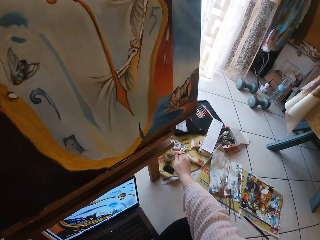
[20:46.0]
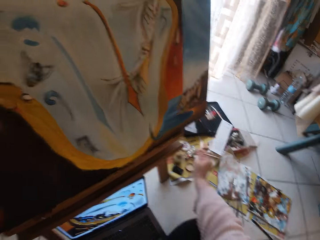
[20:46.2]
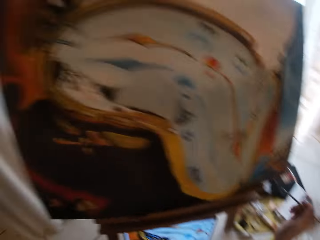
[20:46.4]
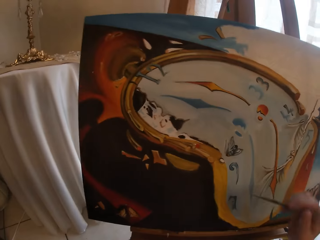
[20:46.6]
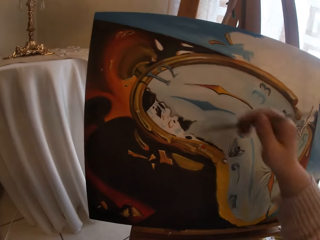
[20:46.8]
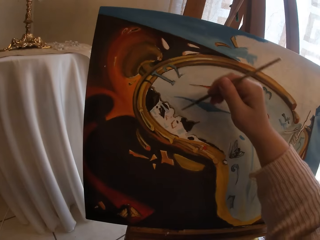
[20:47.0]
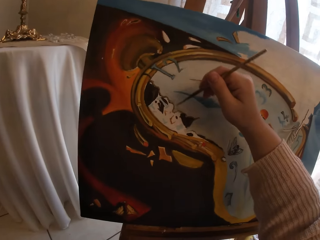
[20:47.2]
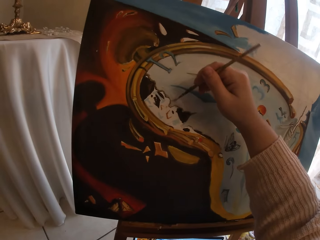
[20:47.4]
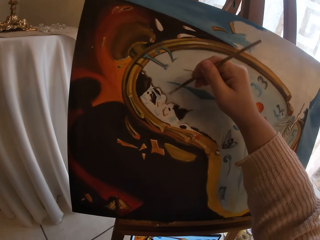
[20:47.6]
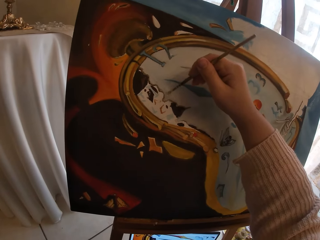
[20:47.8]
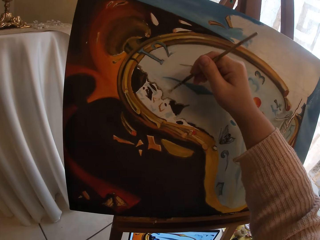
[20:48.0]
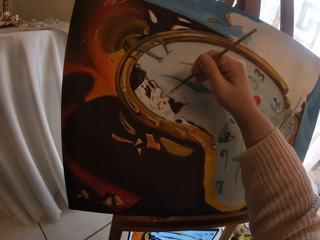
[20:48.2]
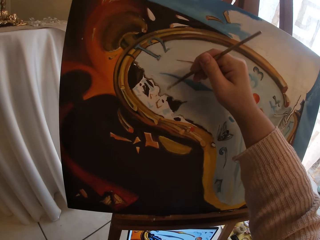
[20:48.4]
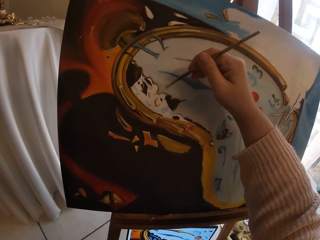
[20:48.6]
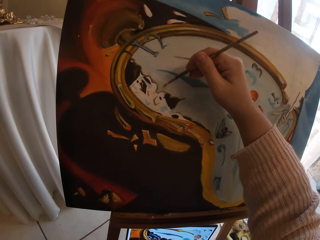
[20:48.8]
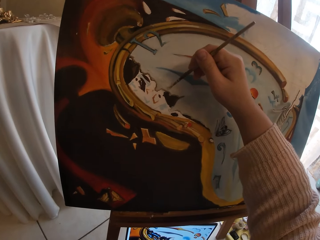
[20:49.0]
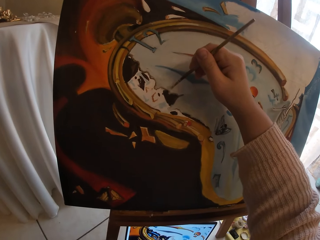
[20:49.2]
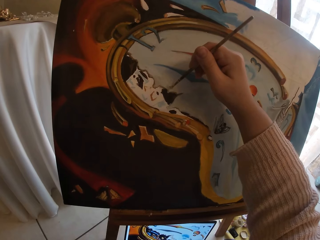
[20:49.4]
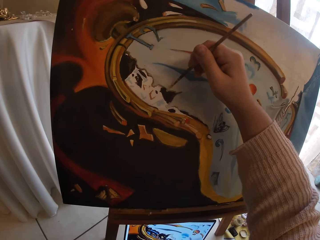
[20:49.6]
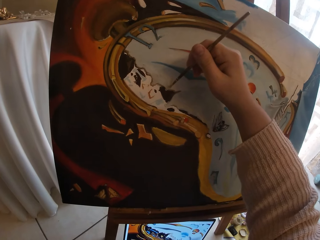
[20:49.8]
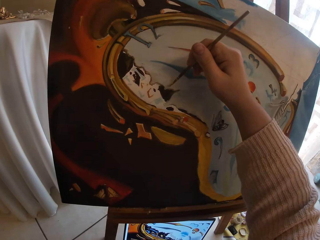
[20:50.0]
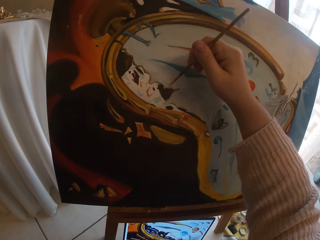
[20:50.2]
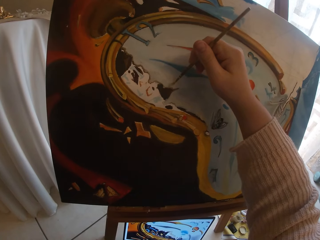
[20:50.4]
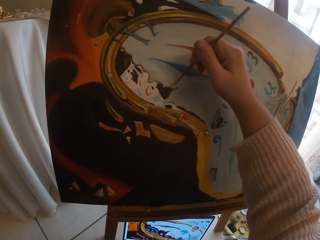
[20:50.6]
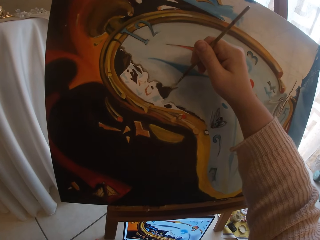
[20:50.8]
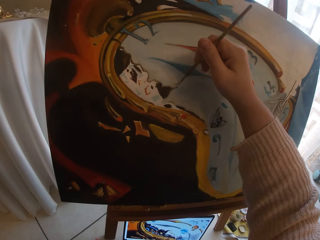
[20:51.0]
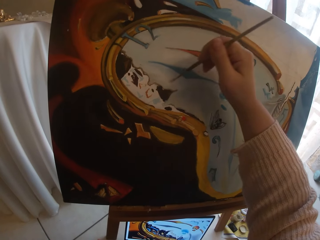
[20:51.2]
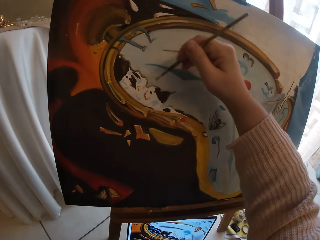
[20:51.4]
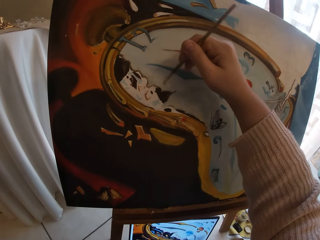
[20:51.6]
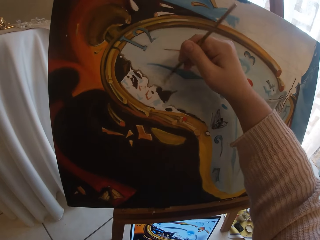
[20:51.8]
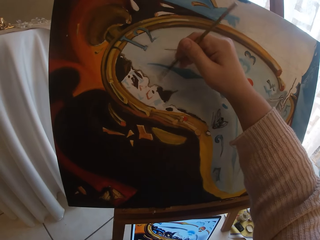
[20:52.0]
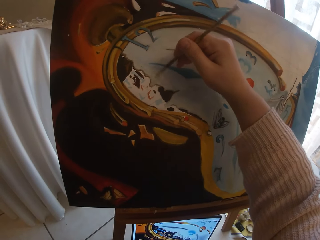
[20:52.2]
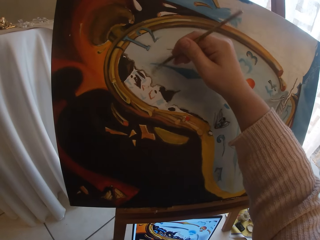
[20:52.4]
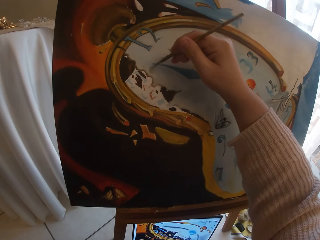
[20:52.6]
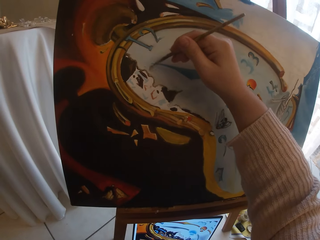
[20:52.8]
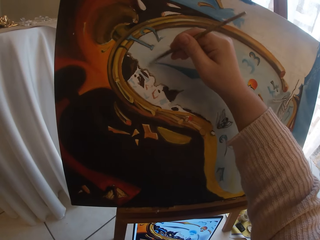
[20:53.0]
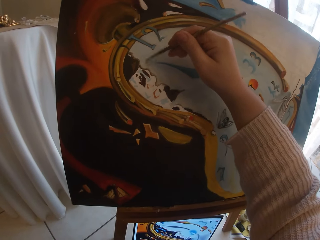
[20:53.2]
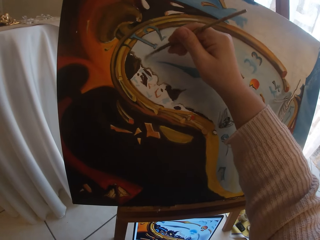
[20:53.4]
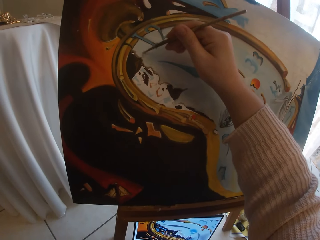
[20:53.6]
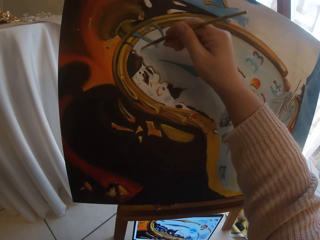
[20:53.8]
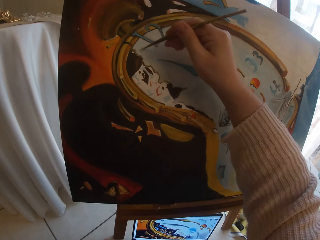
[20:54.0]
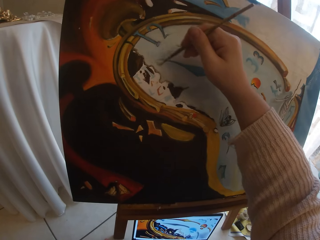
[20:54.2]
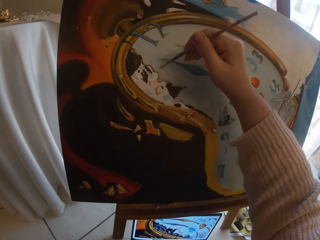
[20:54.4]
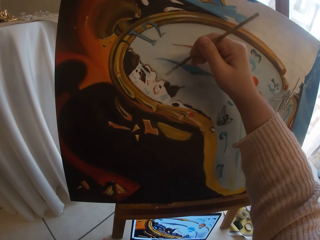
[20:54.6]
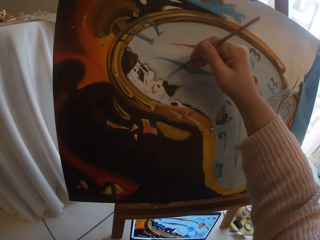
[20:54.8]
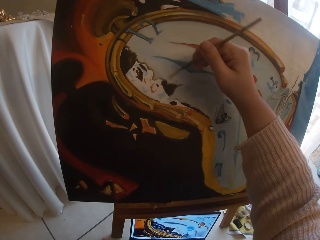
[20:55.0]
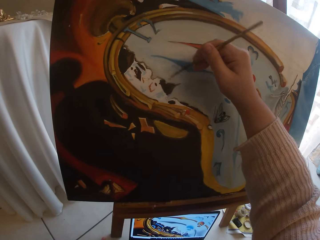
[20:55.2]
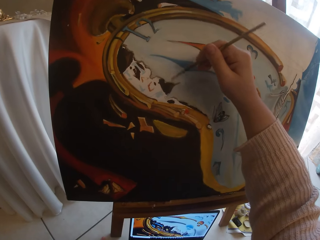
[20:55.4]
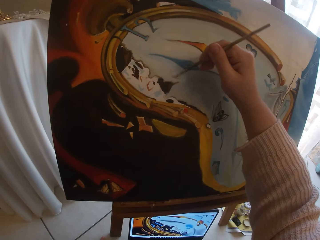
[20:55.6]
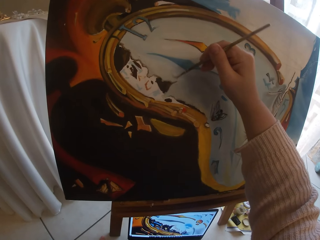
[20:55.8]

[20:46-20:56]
The camera wearer dips the art brush in oil. They paint the canvas.

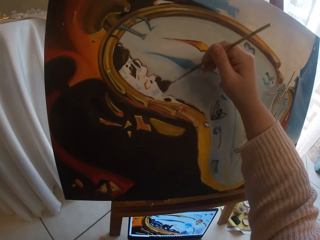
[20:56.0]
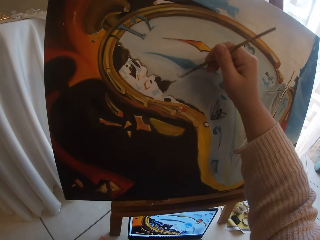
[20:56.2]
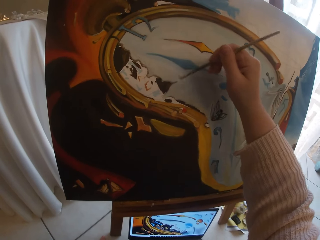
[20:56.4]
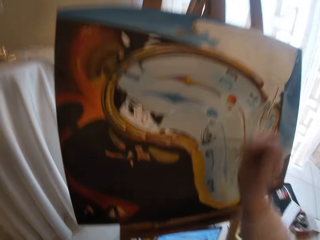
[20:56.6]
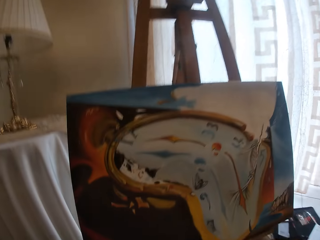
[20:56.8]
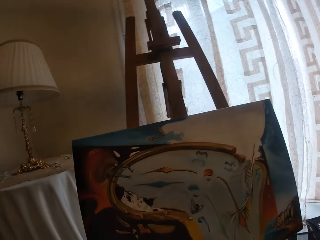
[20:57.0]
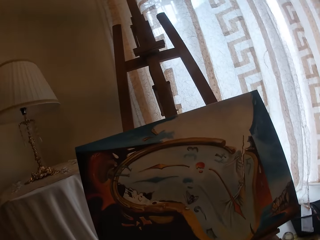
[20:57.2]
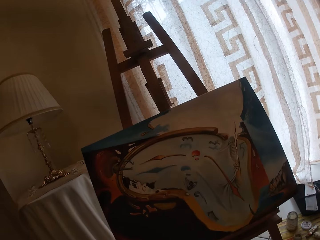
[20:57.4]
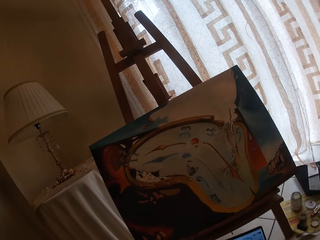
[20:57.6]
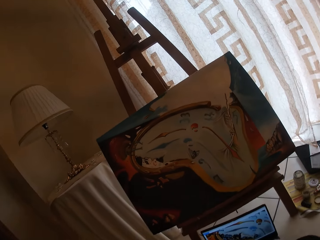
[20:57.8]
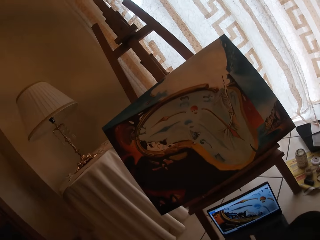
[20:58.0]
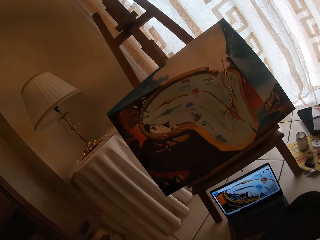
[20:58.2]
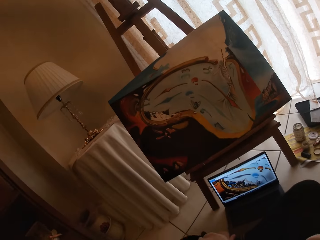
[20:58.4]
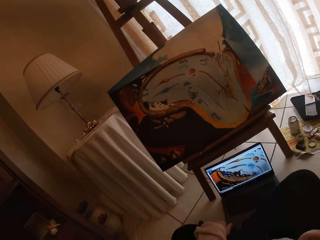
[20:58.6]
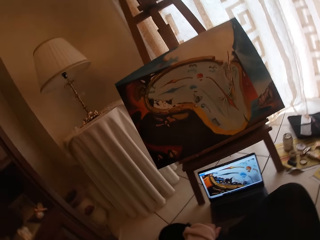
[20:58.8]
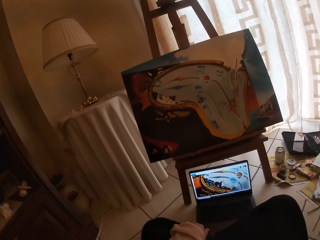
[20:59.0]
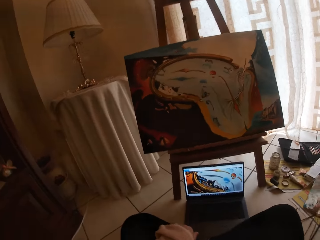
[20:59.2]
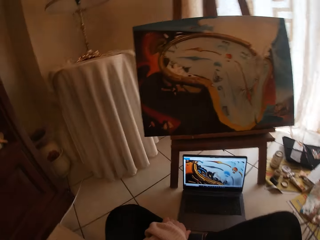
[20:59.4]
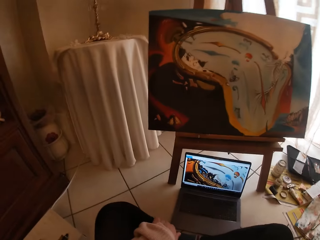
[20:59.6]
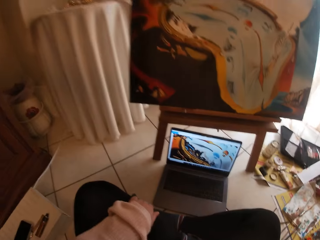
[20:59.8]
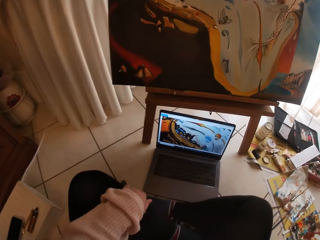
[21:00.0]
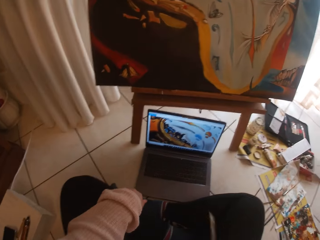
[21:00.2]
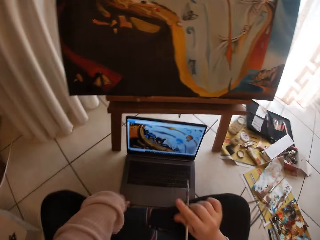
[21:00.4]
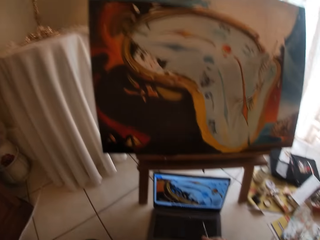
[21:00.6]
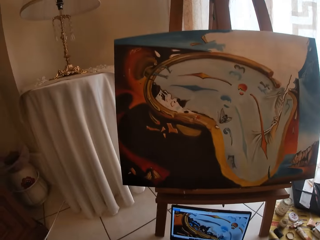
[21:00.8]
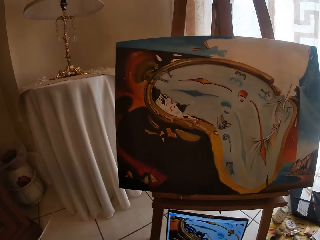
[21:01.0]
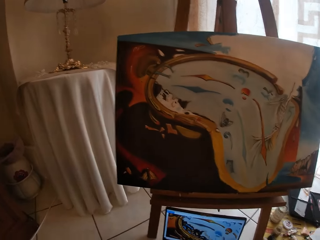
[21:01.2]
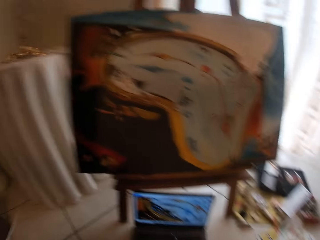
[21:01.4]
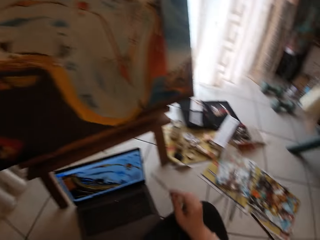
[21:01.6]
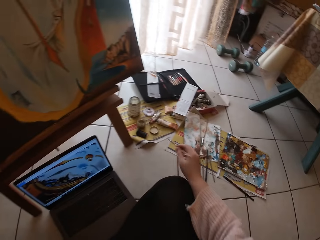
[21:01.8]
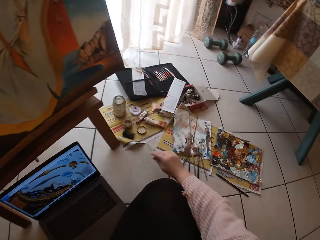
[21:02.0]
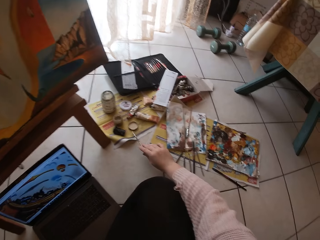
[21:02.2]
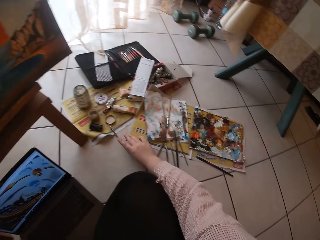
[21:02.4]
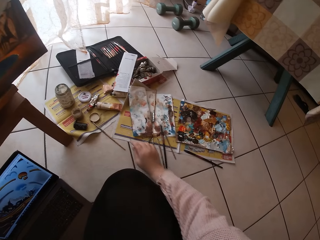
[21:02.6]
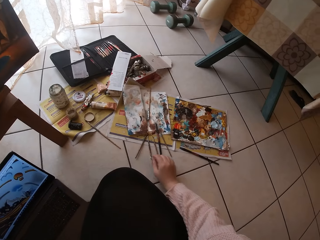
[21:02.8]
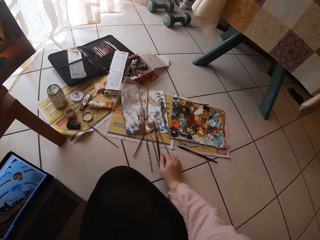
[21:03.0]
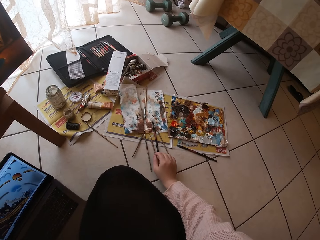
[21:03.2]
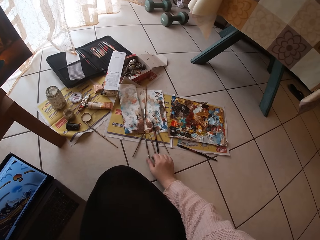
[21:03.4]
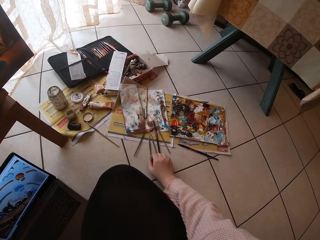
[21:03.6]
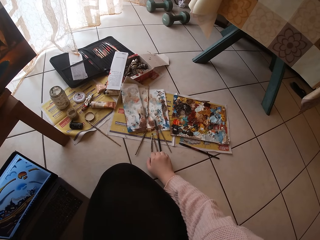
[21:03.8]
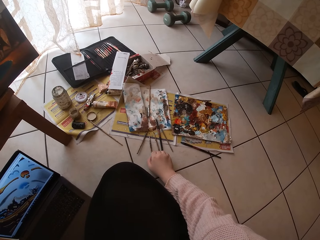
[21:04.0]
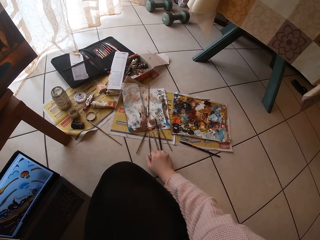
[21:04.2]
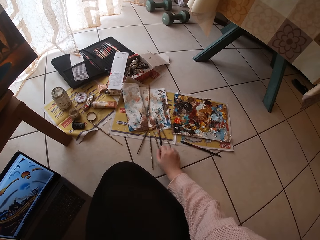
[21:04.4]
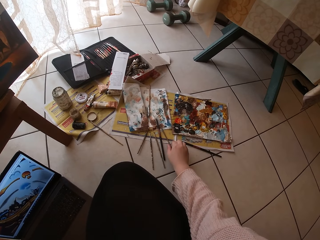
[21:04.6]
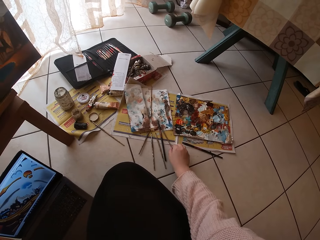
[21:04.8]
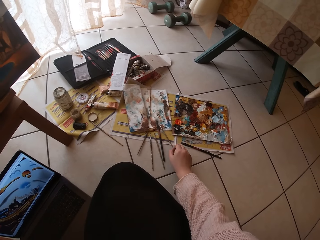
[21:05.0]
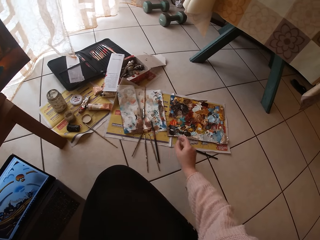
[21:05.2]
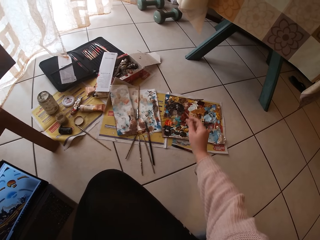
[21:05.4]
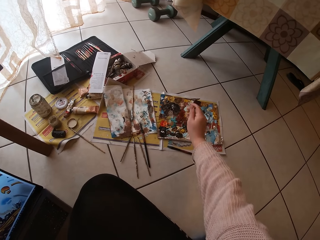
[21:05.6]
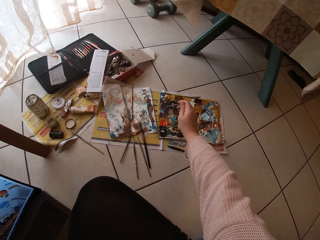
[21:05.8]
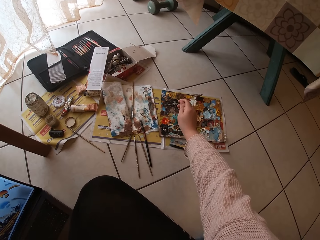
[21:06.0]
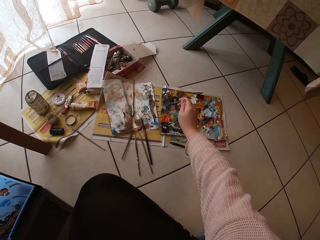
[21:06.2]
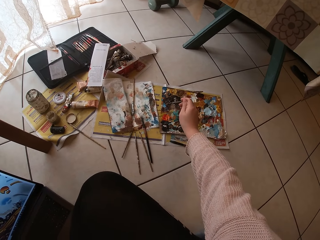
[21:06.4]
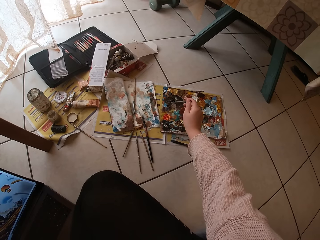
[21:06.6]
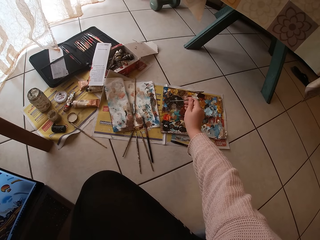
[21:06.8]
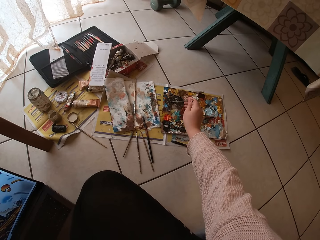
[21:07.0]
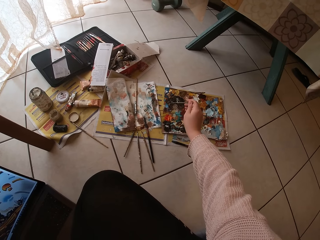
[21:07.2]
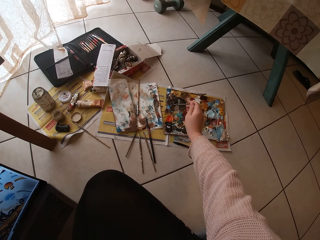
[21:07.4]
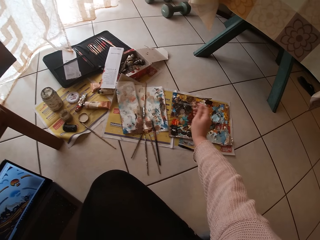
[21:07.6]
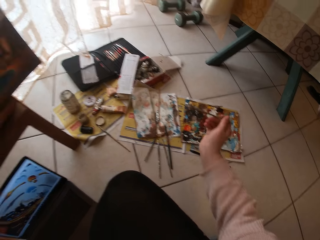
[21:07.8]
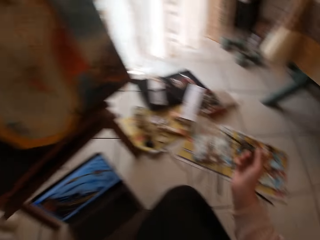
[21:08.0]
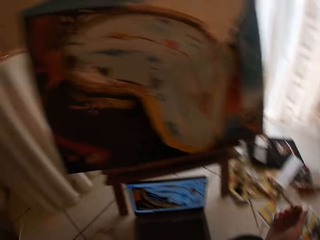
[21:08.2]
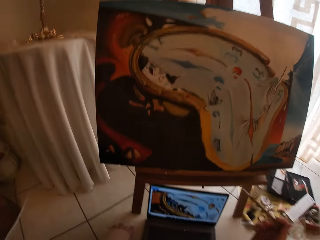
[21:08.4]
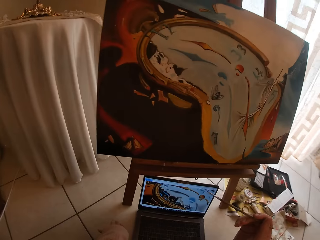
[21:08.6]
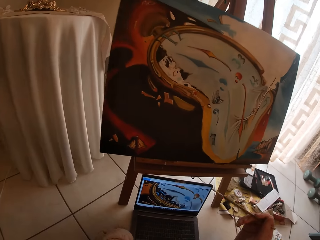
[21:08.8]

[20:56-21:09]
The camera wearer stops painting. They look at the painting. They look at the laptop. They put the art brush down. They touch an art brush and pick up the art brush. They dip the art brush in paint. They swirl the brush on a colour palette.
